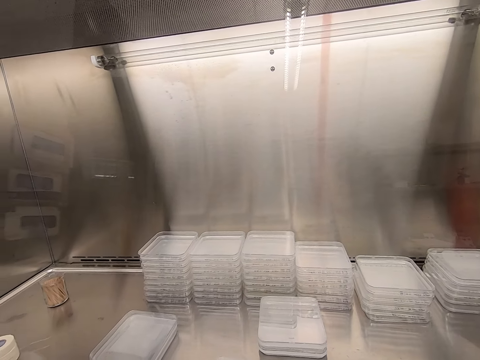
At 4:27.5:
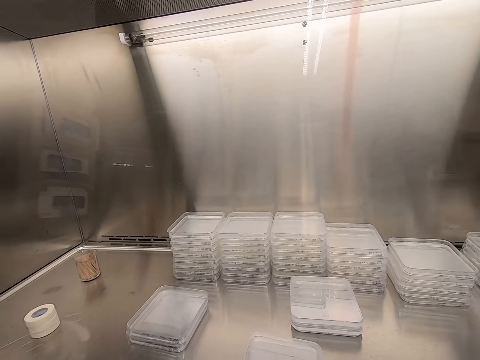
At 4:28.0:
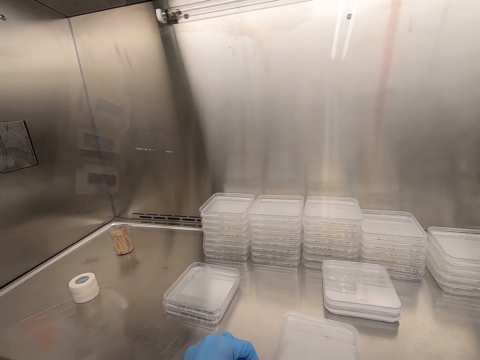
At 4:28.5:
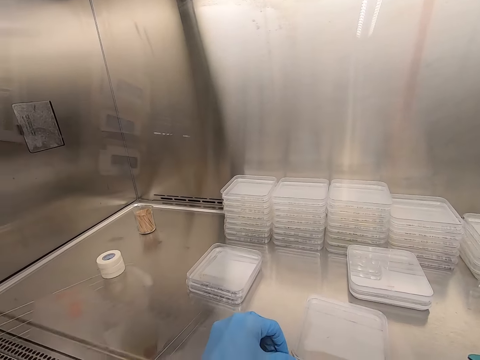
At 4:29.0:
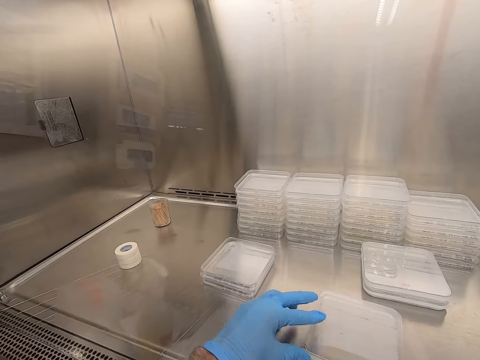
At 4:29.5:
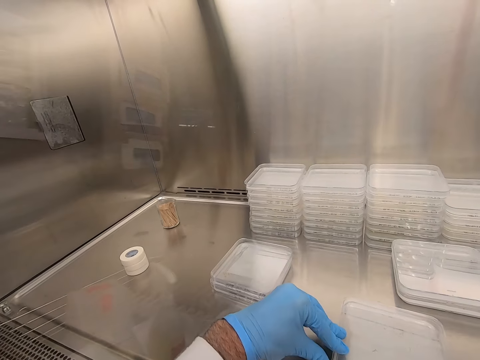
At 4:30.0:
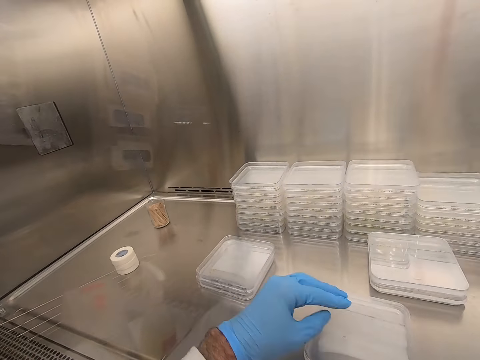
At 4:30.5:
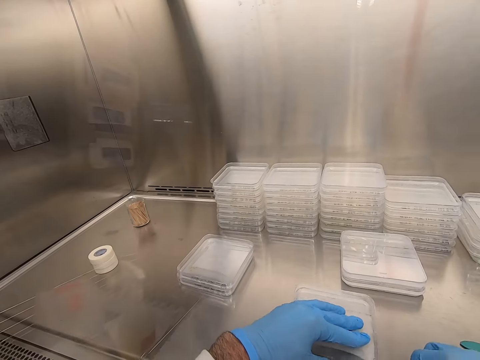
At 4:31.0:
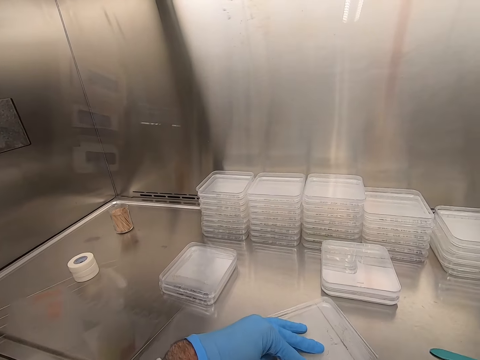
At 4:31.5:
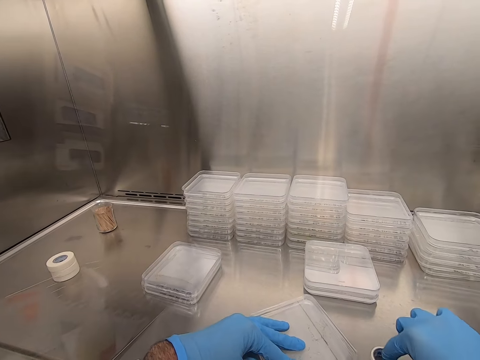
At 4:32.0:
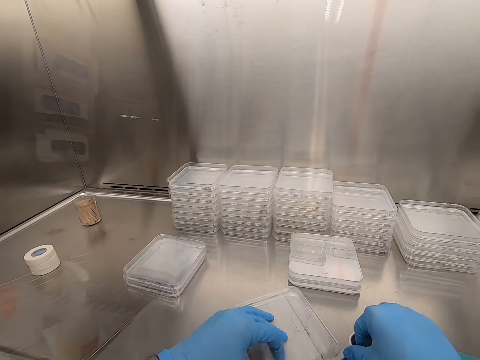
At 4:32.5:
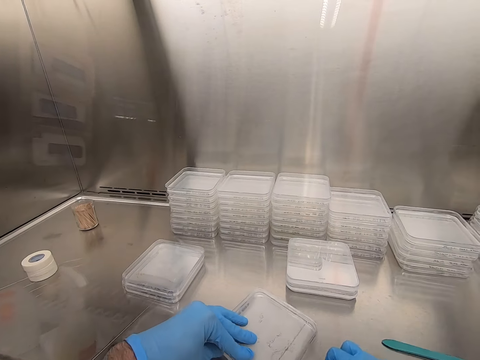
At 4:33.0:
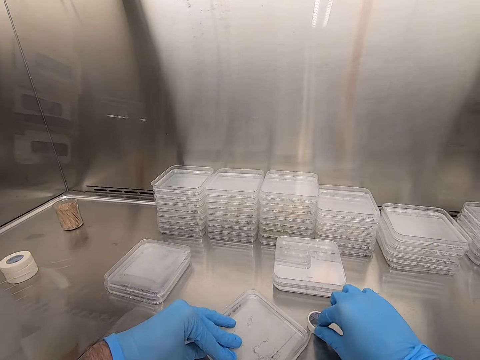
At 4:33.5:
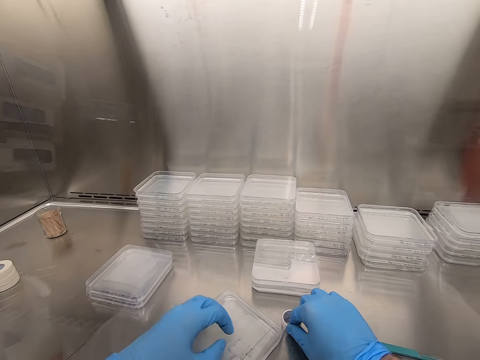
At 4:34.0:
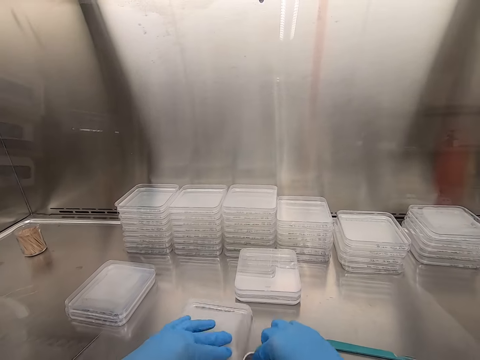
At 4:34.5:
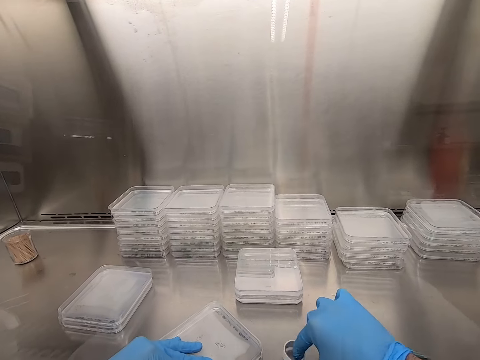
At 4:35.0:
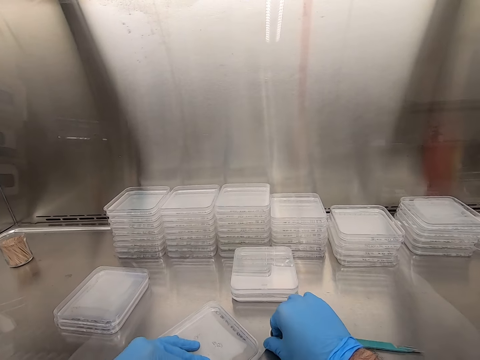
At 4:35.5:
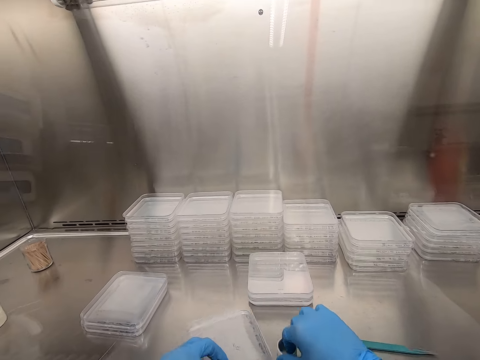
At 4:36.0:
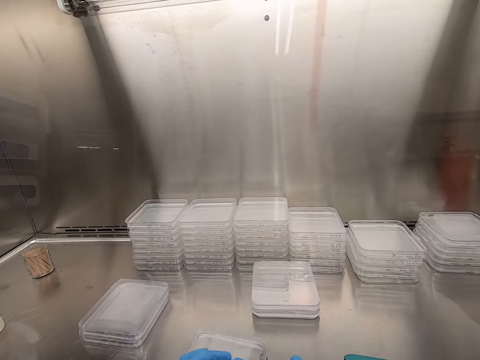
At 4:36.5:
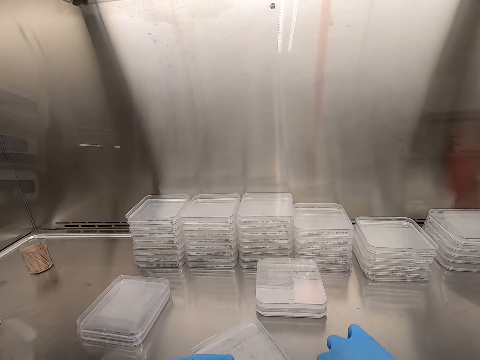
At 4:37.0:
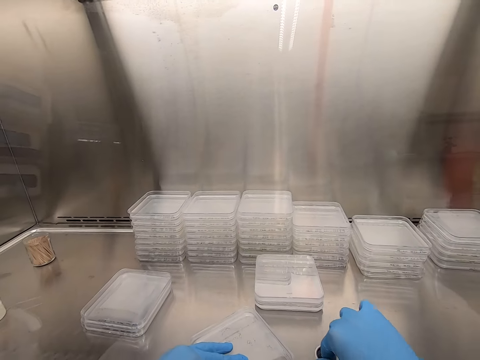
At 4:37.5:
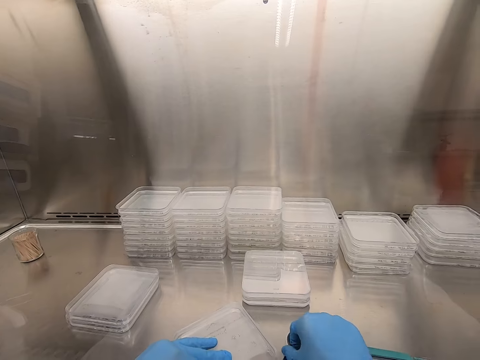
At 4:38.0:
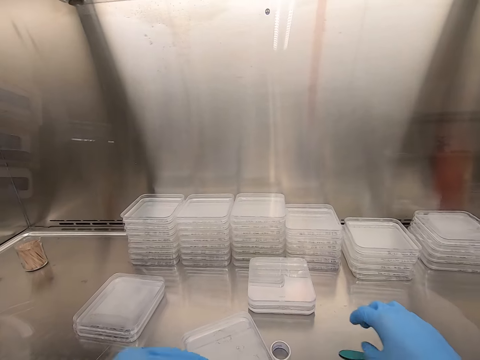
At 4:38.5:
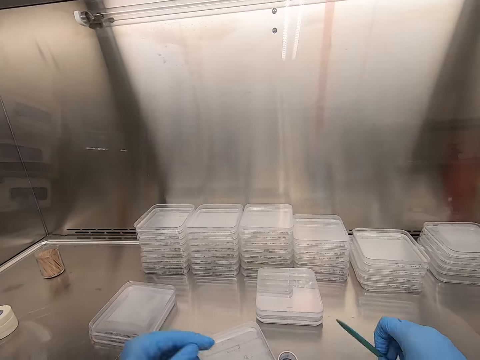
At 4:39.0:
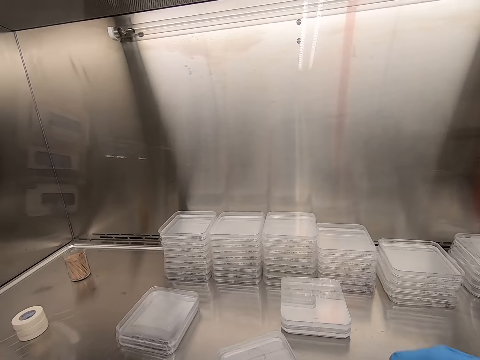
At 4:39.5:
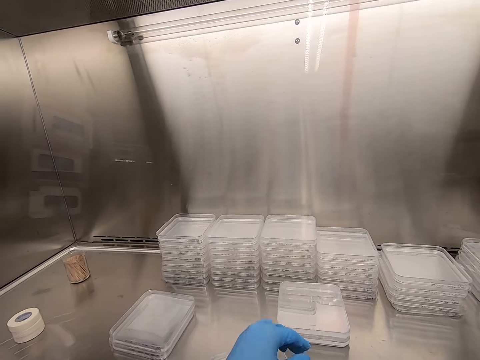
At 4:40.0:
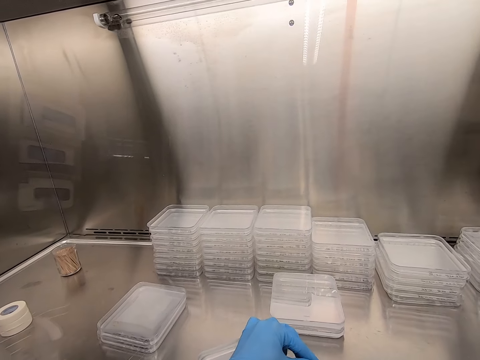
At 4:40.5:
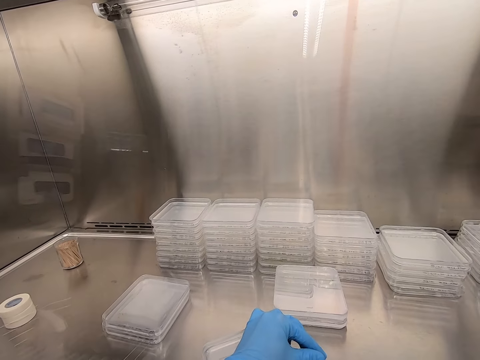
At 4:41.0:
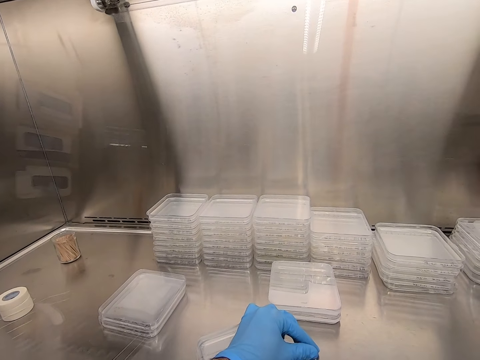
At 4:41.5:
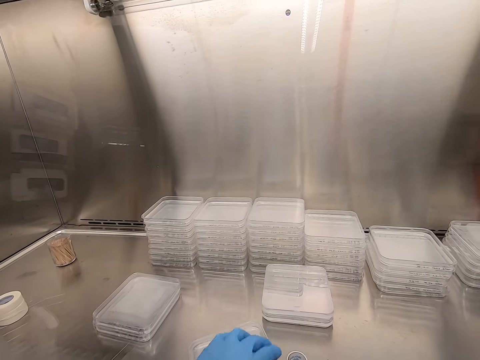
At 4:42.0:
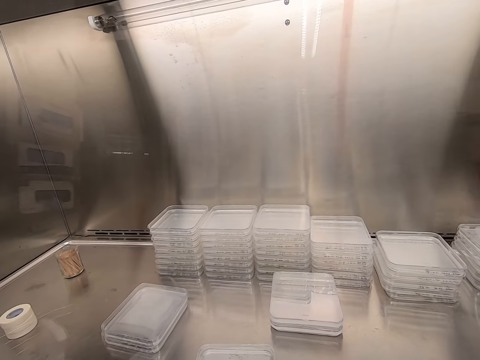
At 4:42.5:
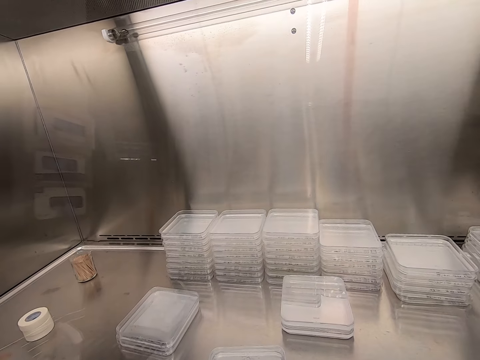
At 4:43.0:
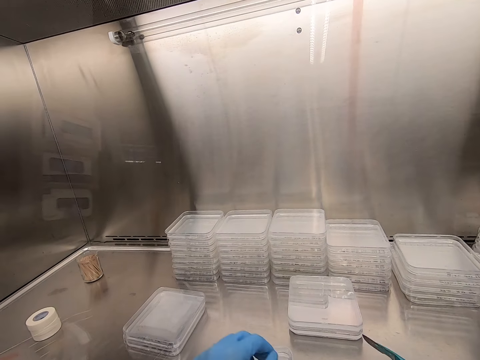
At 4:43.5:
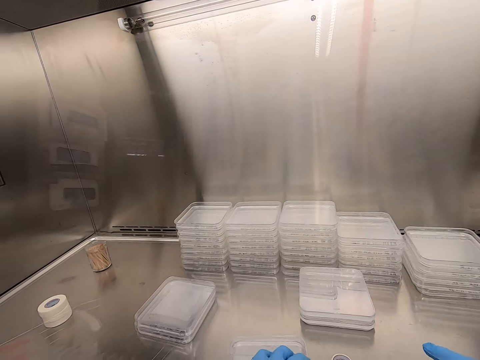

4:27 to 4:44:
The camera wearer wraps the container with sellotape. They pick up the scalpel from the table. They cut the sellotape on the container.

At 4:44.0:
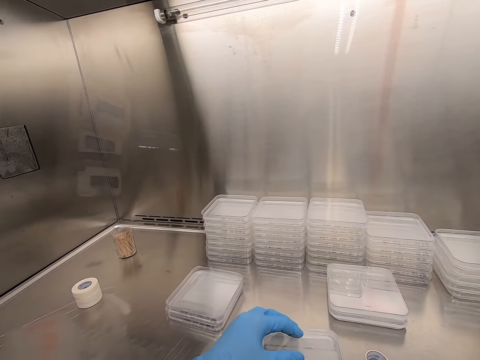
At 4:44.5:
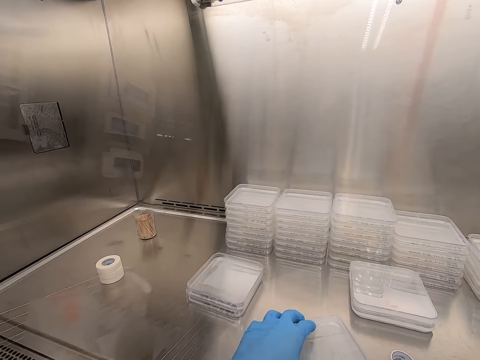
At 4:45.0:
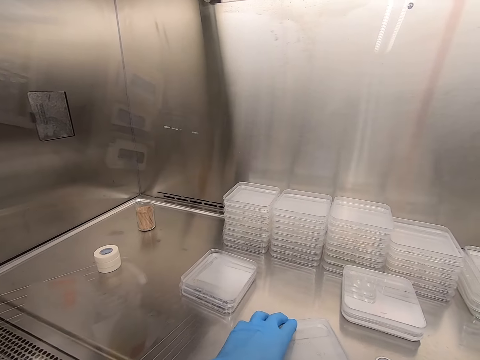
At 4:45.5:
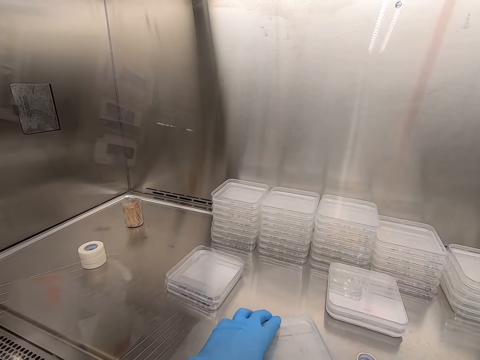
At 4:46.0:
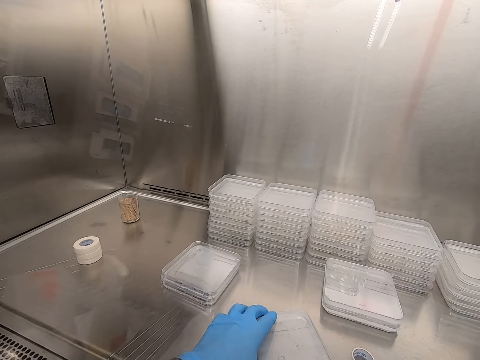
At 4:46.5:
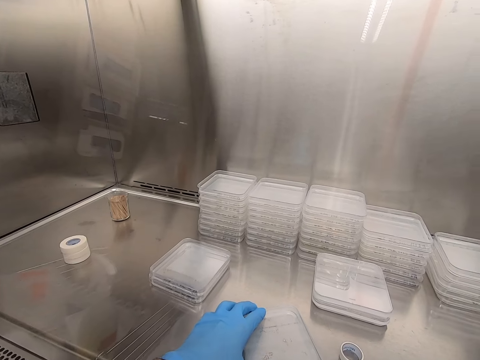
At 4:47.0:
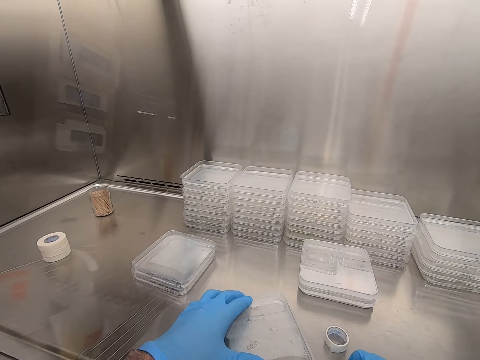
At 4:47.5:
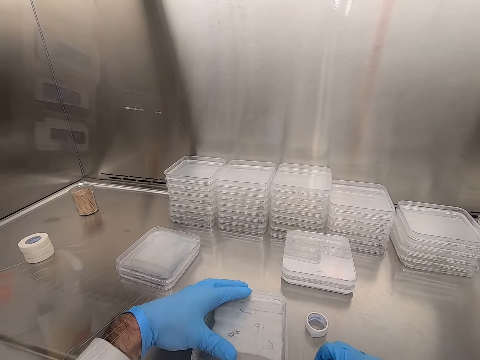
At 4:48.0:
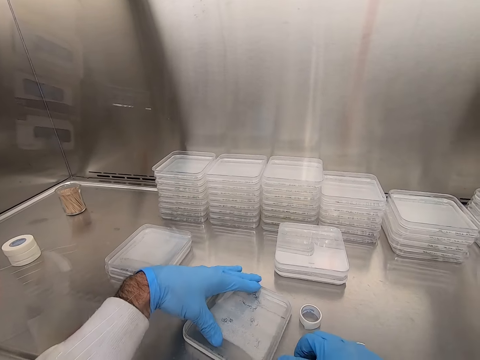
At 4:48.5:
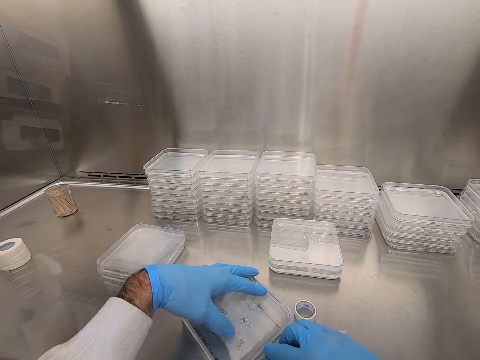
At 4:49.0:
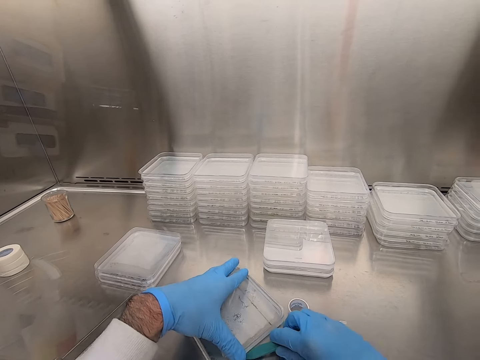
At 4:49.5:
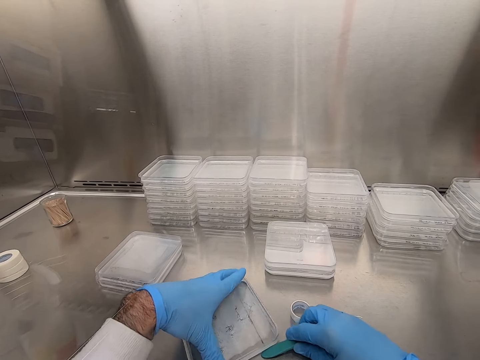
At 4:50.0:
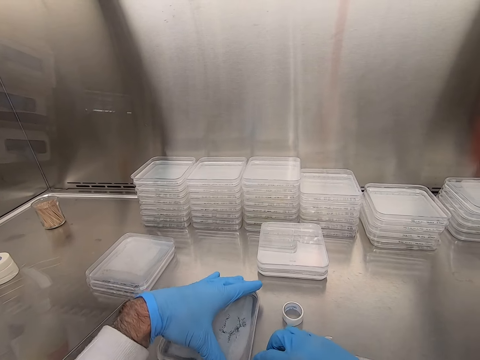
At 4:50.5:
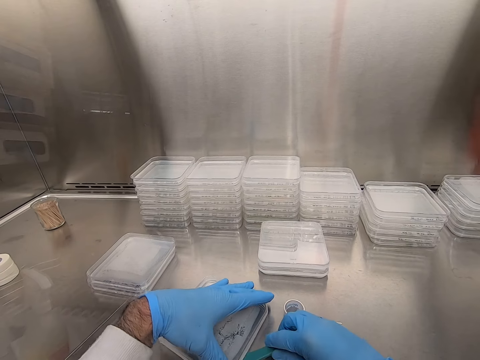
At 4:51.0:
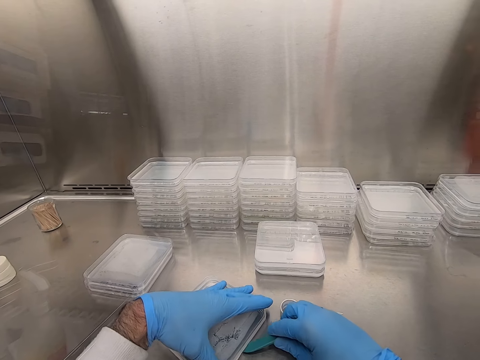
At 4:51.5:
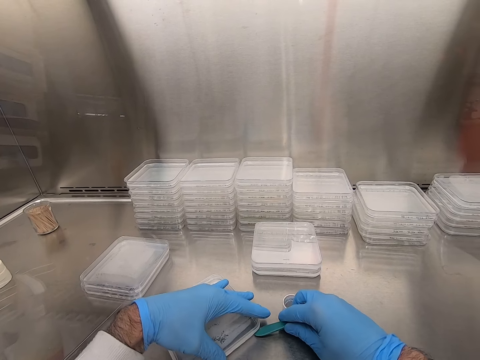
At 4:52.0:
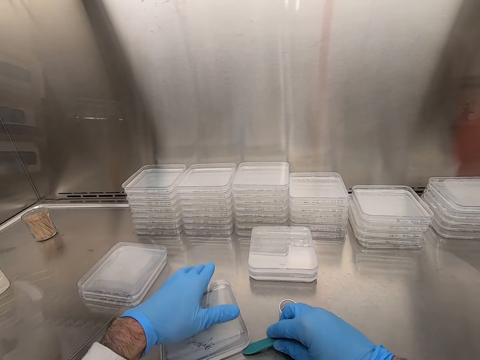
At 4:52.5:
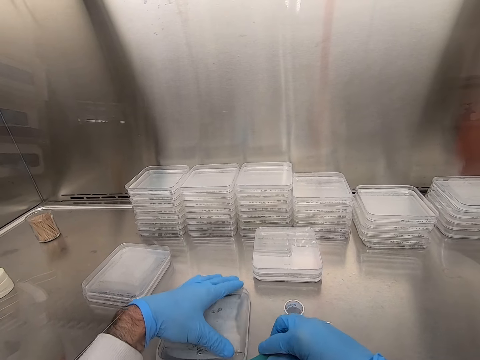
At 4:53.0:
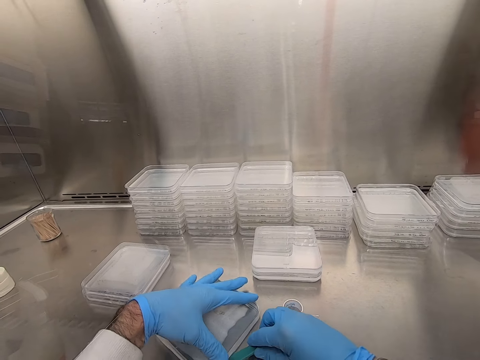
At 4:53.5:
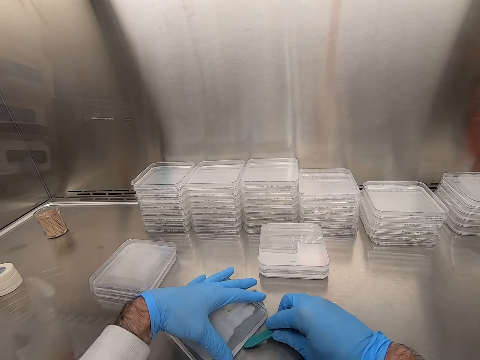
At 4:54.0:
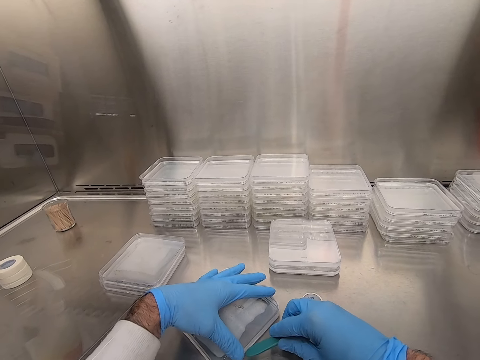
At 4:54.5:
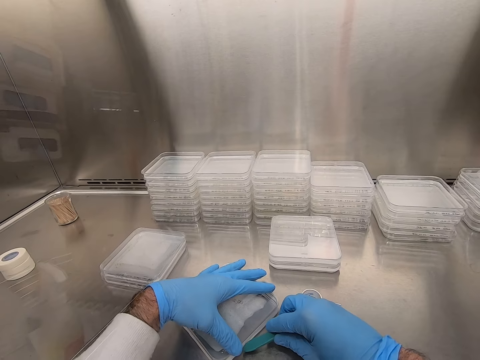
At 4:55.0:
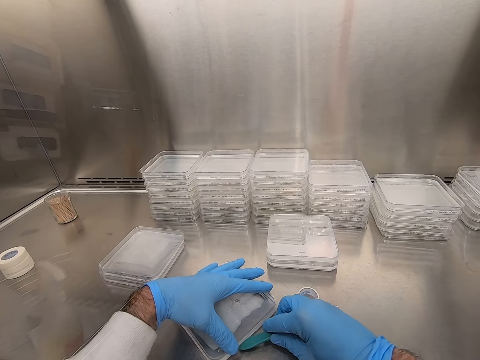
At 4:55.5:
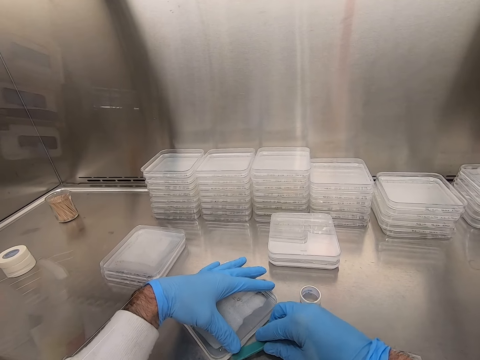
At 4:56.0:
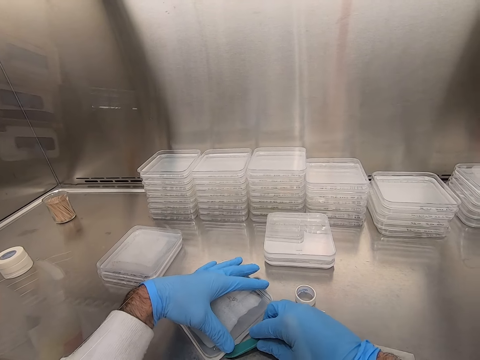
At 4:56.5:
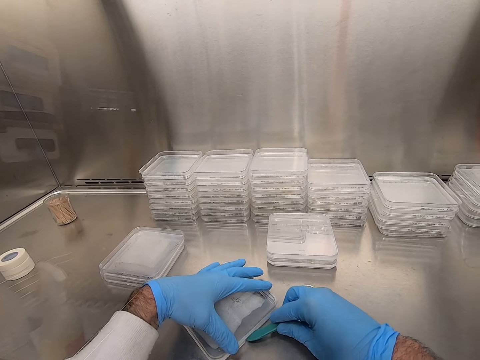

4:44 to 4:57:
The camera wearer seals the lid with cello tape. They cut the cello tape on the plastic lid.
